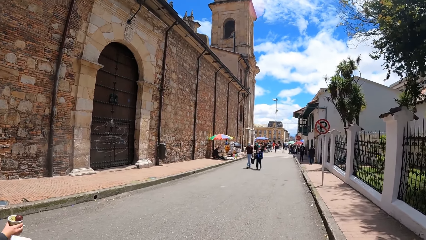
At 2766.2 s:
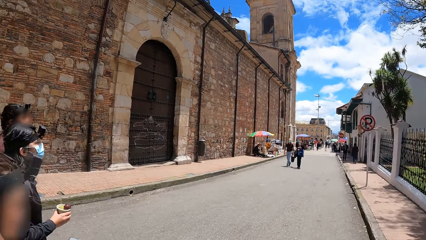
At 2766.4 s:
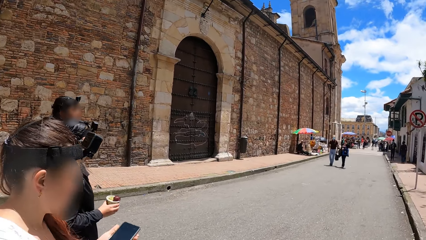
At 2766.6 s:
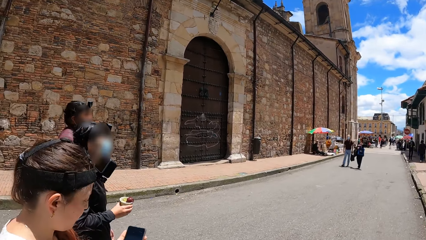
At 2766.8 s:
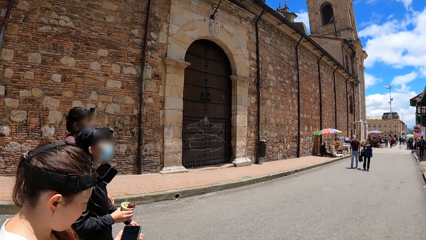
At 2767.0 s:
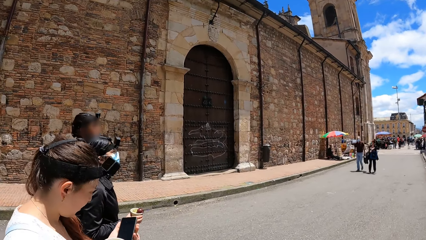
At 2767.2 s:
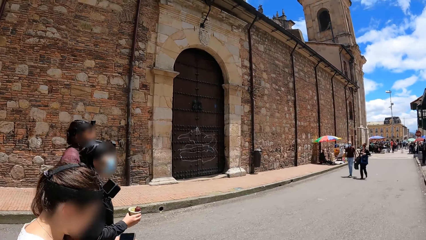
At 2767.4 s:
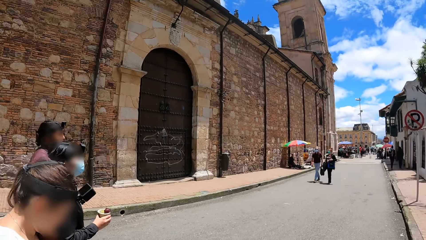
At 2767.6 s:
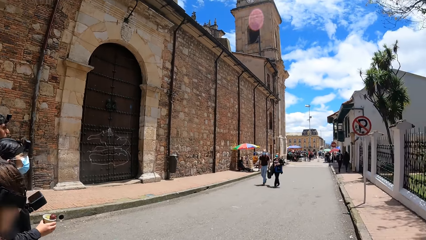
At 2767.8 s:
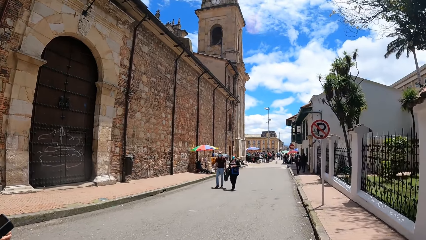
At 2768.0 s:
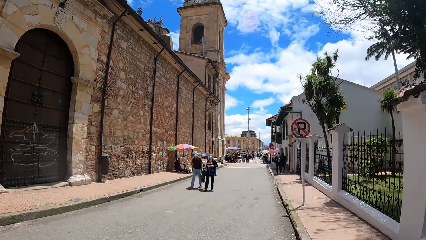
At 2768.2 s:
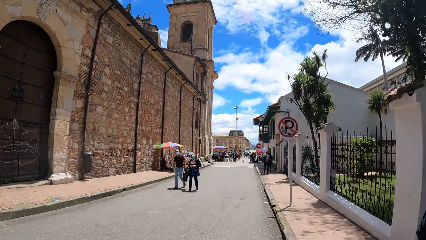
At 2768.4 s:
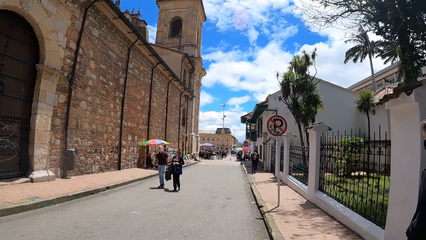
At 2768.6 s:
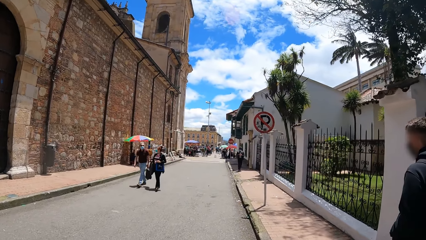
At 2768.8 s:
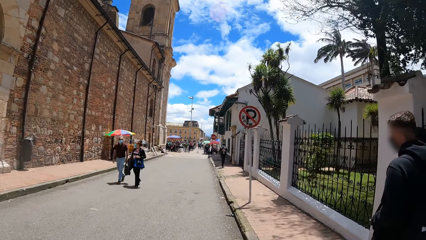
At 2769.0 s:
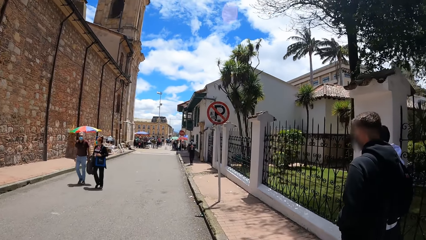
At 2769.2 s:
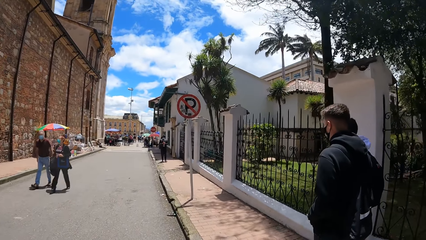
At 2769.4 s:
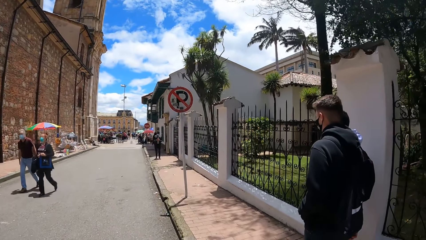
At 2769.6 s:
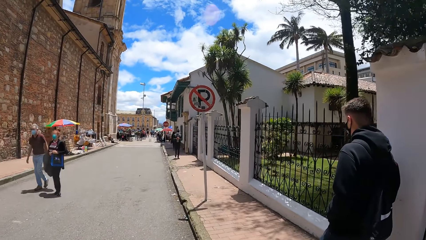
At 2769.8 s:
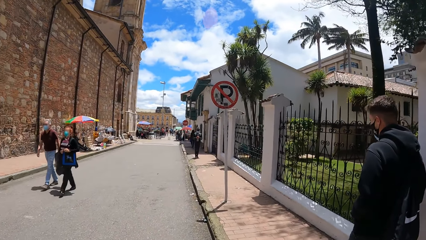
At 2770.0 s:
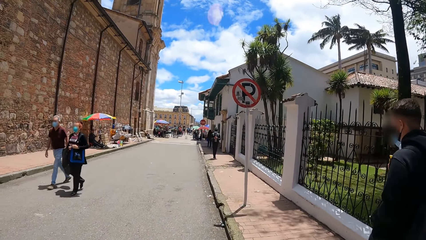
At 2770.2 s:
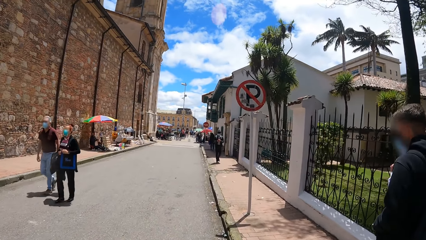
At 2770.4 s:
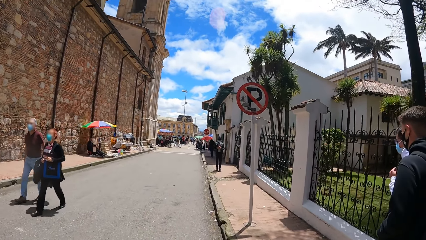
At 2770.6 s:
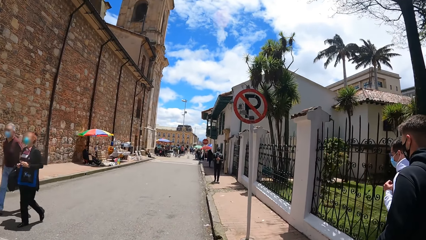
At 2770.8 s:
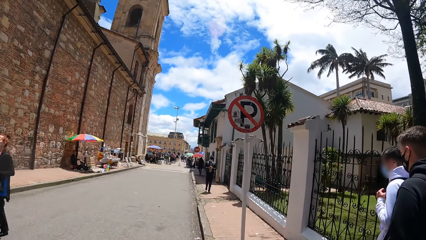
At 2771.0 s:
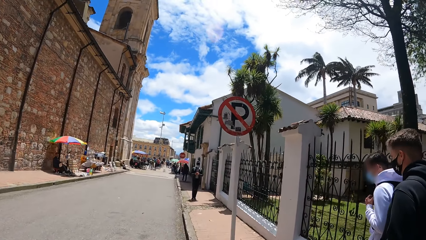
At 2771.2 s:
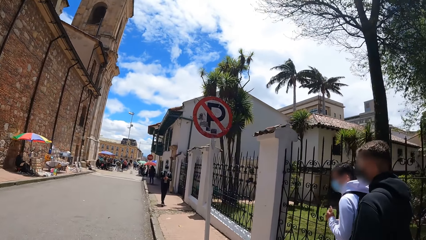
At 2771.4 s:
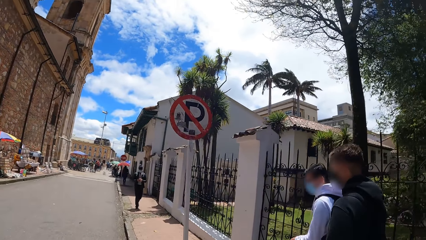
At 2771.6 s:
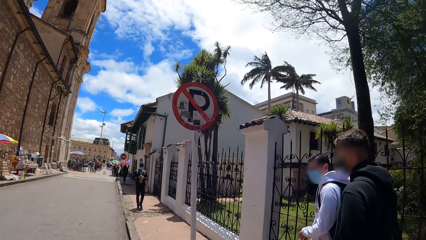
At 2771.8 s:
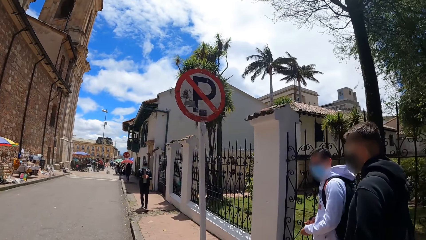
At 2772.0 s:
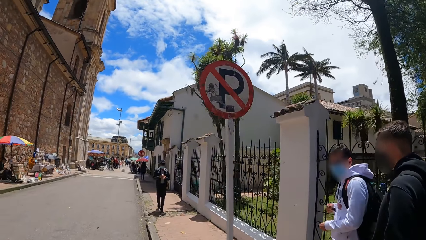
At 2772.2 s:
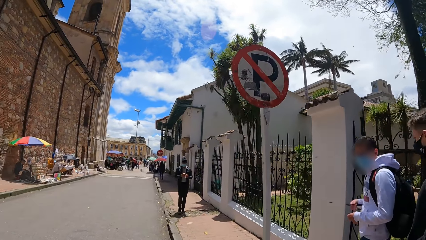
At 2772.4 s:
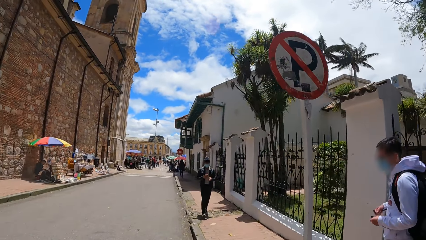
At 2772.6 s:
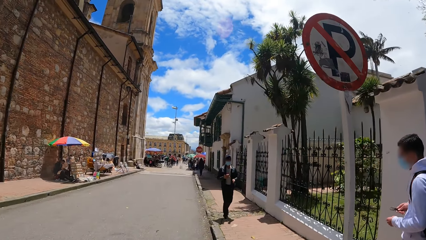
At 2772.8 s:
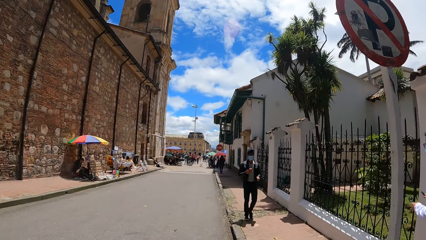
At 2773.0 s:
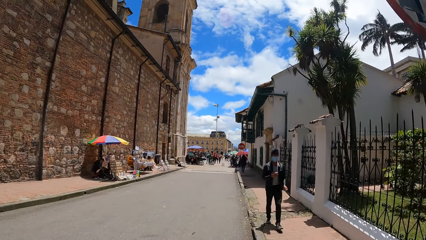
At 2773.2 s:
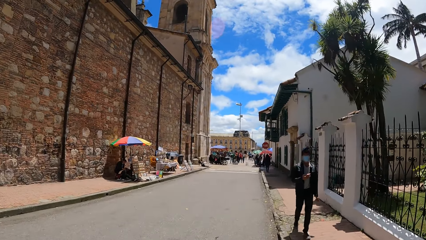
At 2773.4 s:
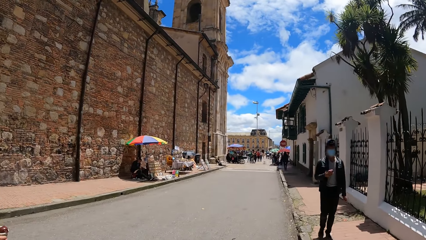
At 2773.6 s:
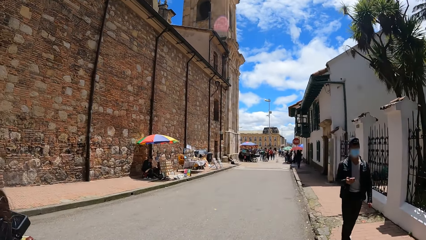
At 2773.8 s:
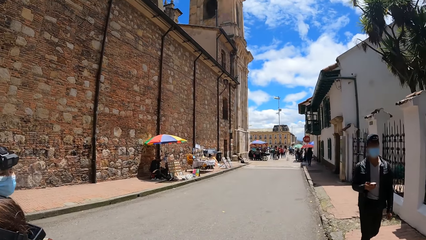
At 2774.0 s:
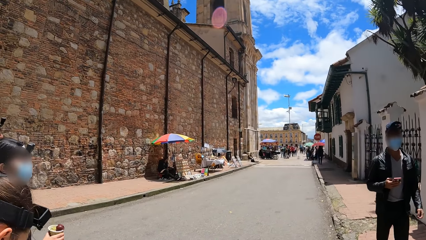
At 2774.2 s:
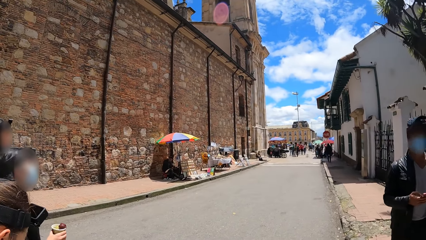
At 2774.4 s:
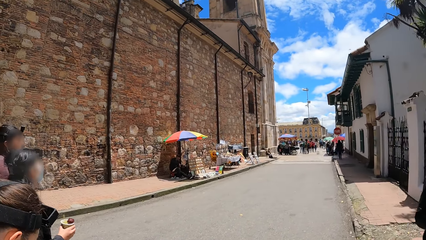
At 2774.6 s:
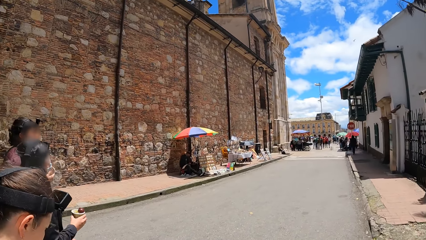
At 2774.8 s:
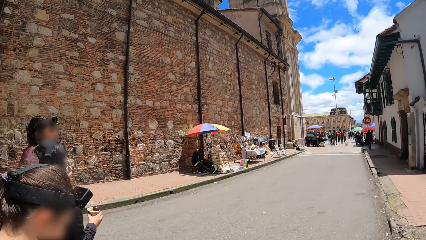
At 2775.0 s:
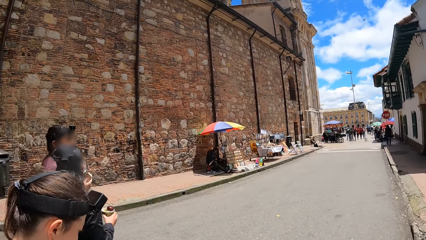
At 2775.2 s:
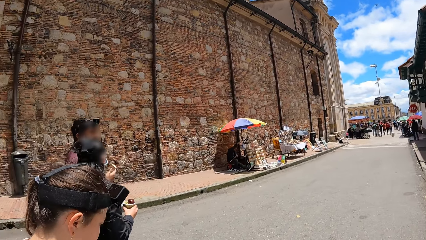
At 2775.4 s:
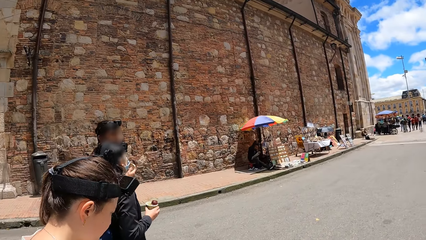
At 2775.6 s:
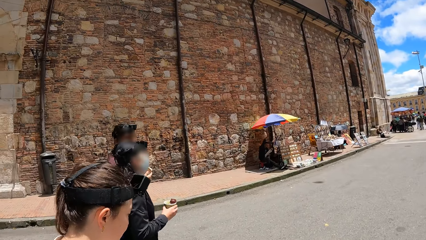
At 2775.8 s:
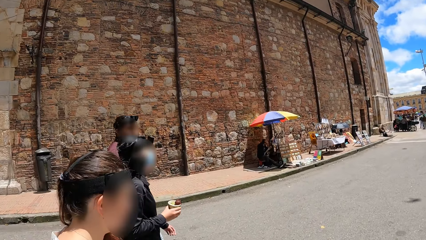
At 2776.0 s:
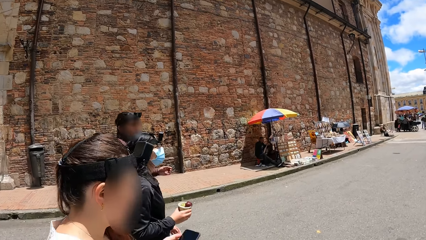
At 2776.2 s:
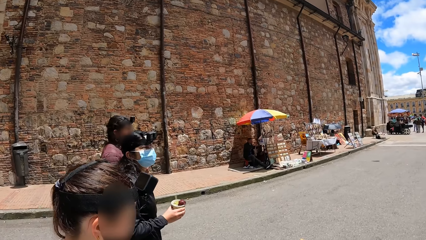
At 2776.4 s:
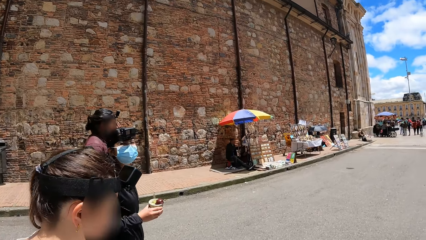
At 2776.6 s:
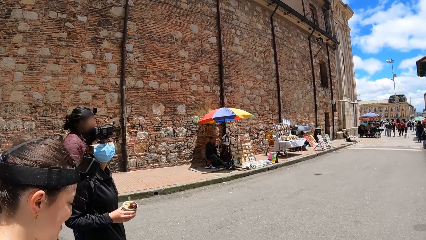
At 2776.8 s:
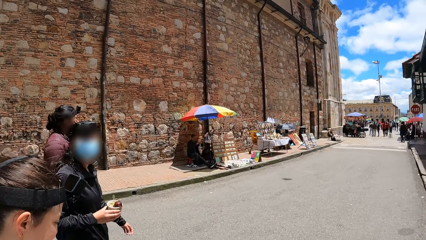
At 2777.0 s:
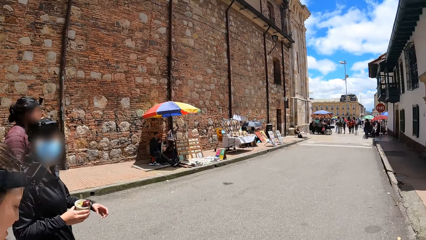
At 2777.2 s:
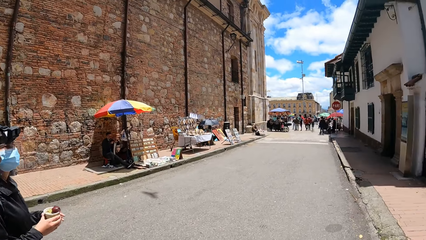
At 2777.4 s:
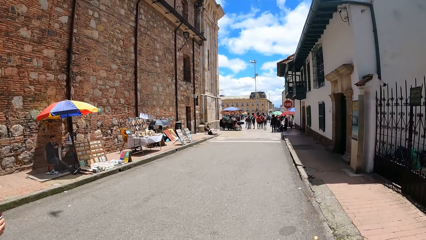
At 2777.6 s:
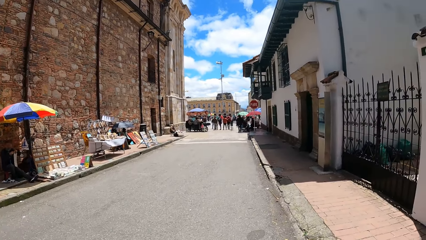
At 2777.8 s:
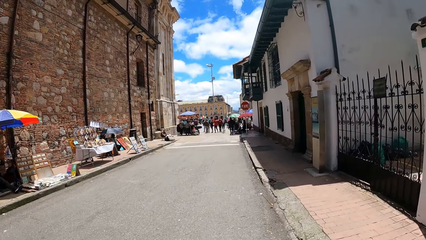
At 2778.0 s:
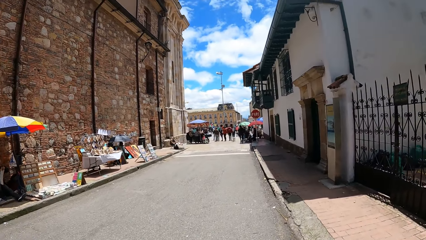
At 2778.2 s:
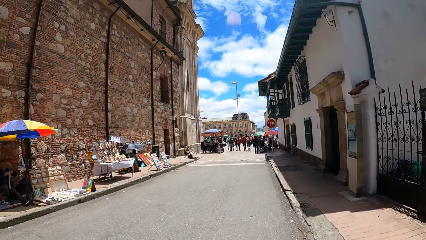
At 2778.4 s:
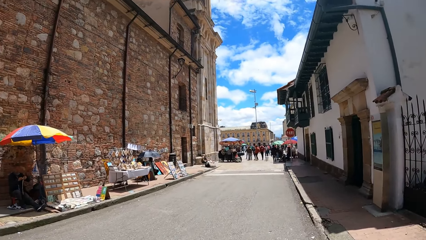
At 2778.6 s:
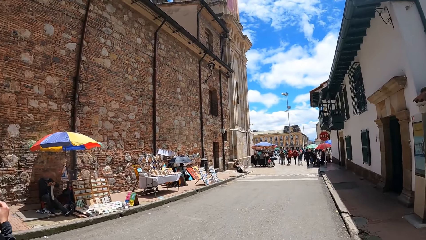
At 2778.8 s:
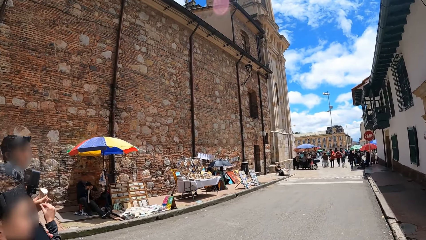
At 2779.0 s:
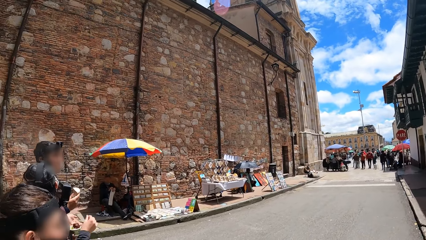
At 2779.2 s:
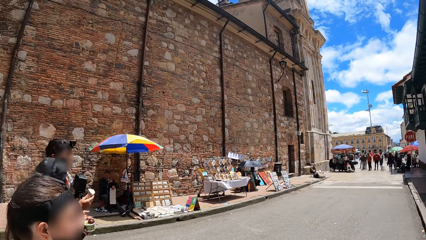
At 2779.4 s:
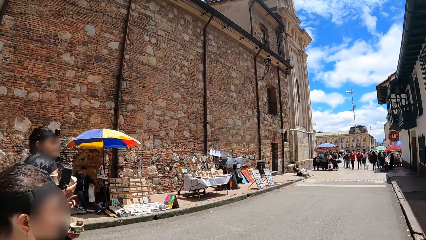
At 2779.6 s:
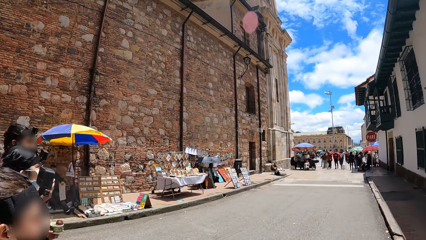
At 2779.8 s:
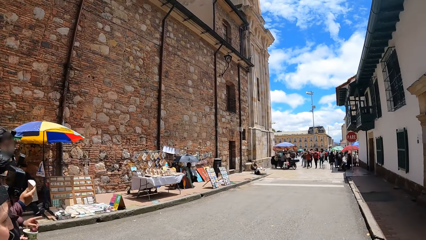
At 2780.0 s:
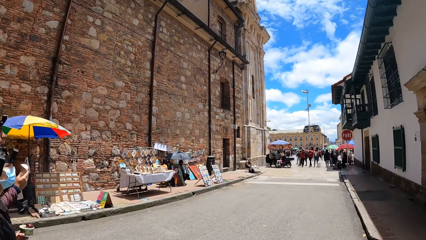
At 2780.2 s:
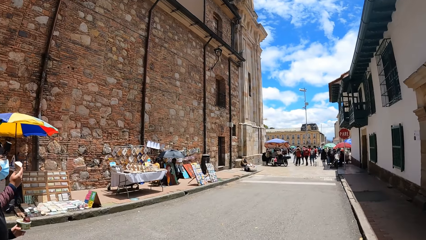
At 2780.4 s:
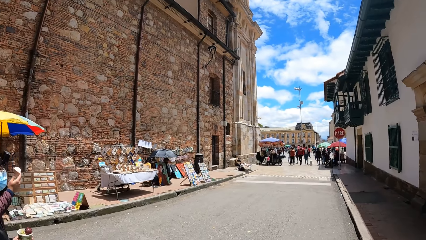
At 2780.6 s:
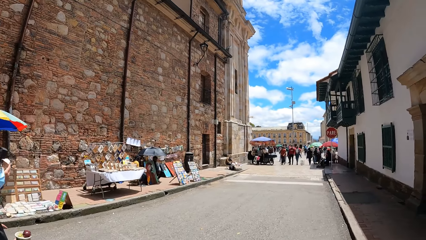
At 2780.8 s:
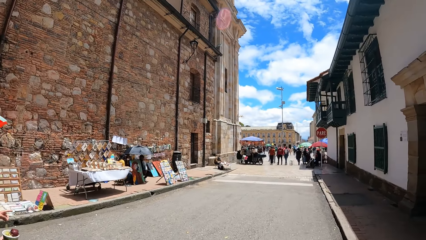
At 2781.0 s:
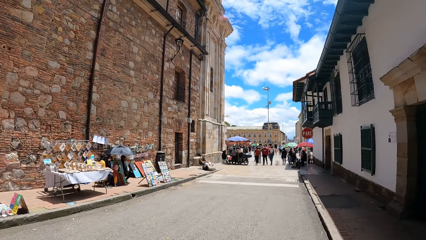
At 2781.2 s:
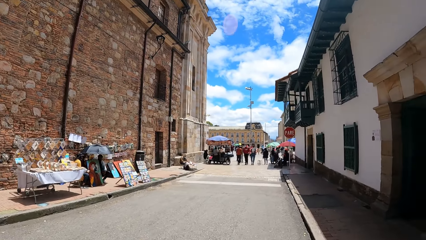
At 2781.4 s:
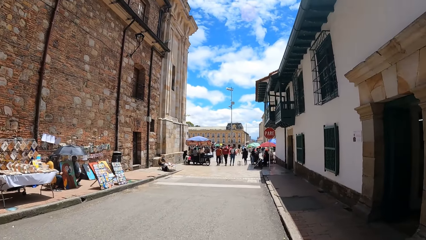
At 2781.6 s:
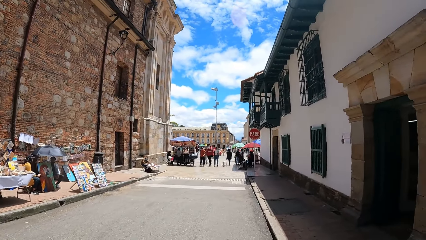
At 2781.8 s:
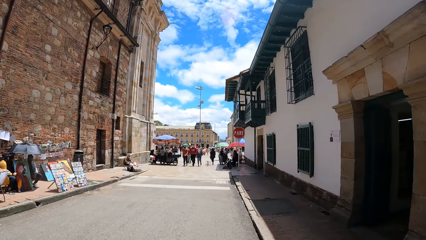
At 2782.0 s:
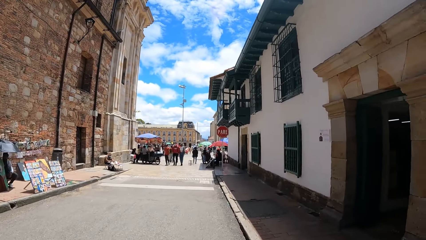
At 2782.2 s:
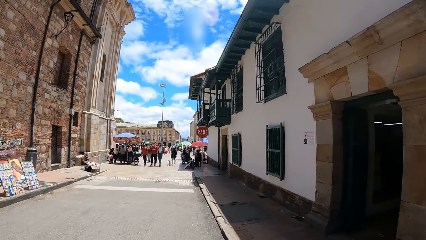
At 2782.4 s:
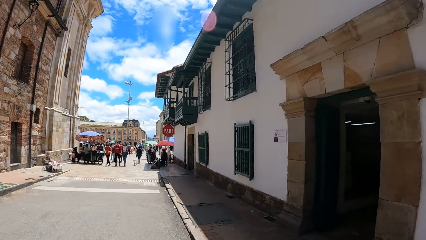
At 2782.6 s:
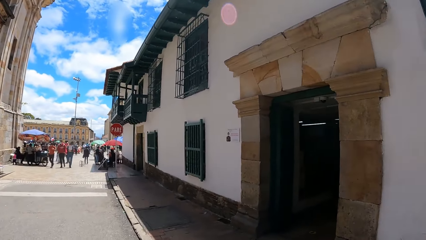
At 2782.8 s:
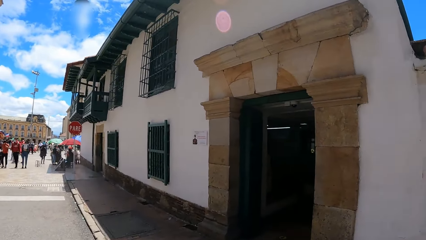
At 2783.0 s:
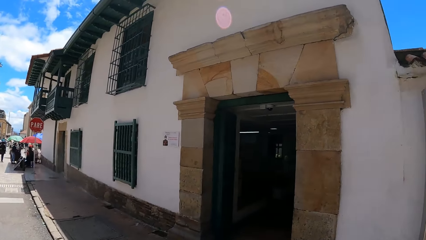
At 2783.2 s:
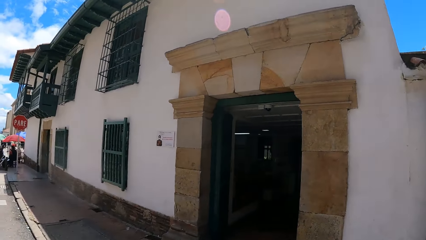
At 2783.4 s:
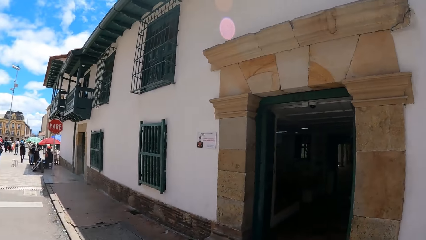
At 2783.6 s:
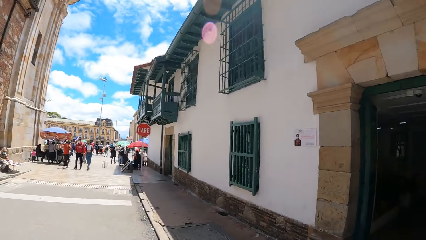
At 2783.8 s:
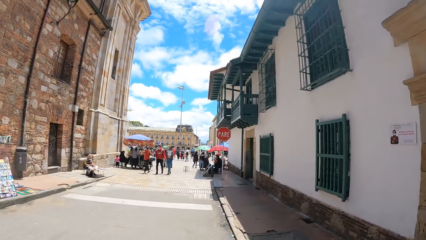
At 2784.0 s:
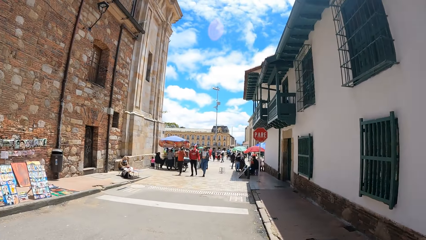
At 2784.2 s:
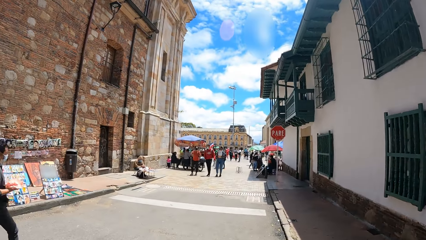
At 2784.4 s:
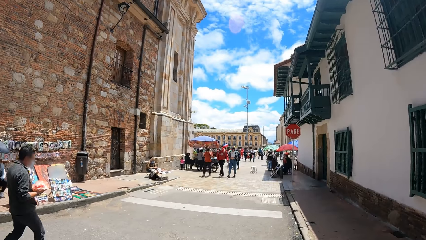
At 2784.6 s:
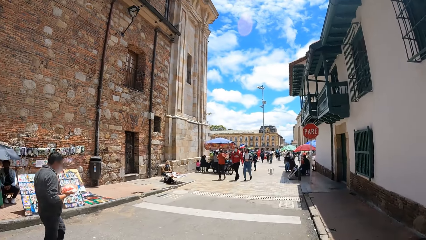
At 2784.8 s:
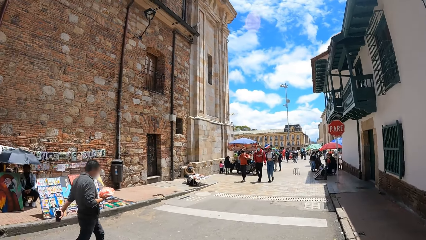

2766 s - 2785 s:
A man wriggles his bag strap with his right hand. Another man touches his face with his left hand. The camera wearer looks around.
